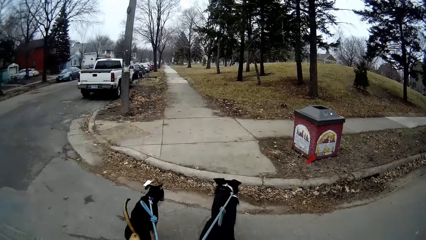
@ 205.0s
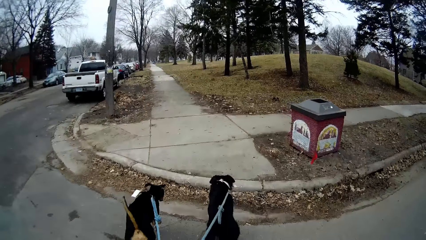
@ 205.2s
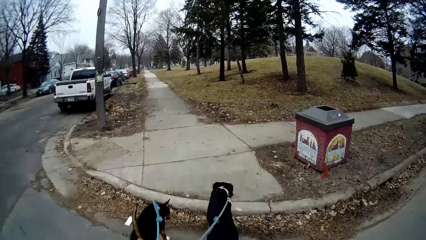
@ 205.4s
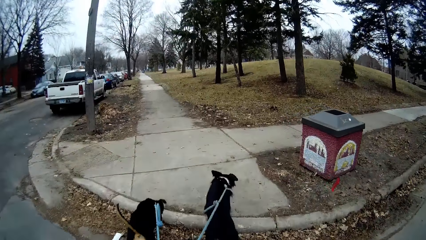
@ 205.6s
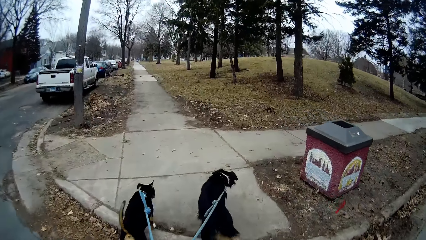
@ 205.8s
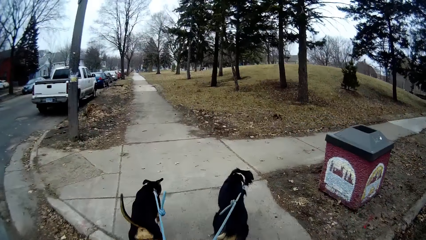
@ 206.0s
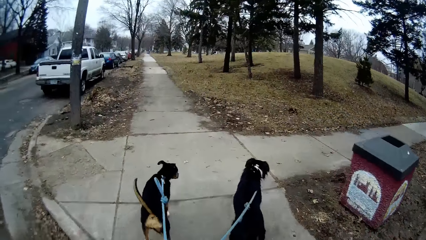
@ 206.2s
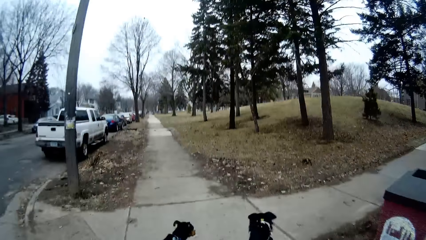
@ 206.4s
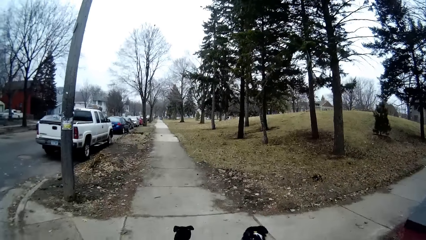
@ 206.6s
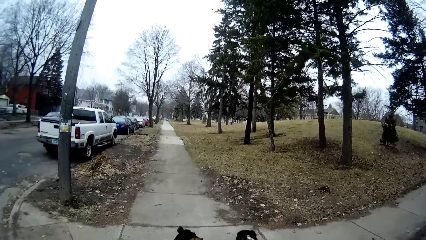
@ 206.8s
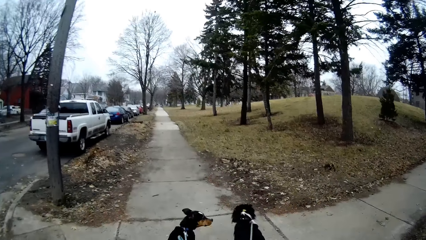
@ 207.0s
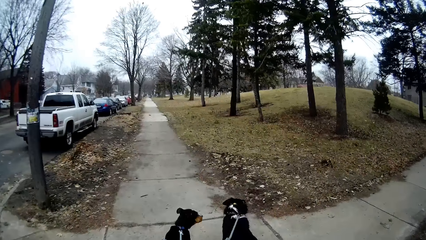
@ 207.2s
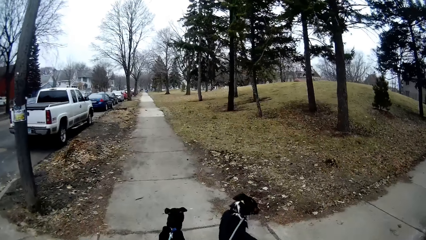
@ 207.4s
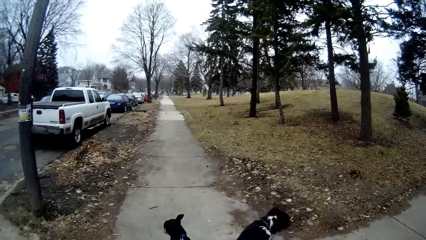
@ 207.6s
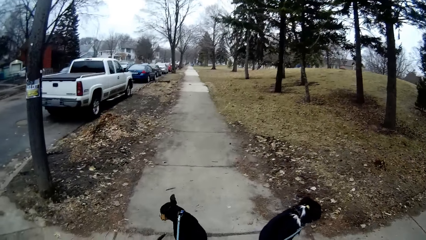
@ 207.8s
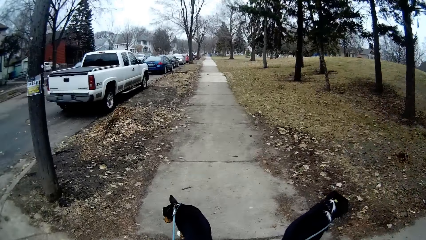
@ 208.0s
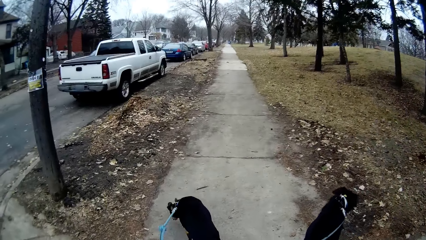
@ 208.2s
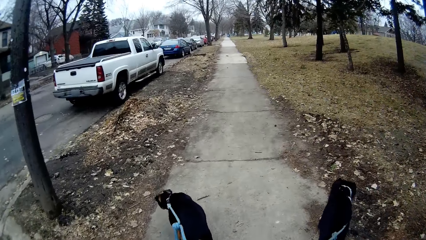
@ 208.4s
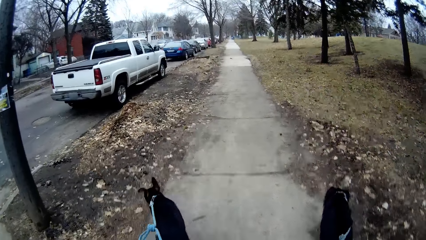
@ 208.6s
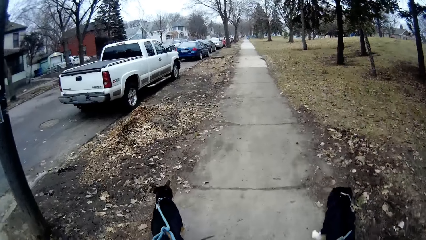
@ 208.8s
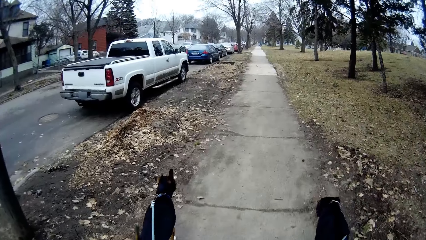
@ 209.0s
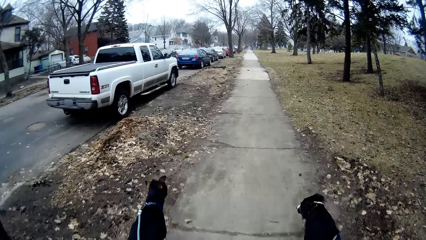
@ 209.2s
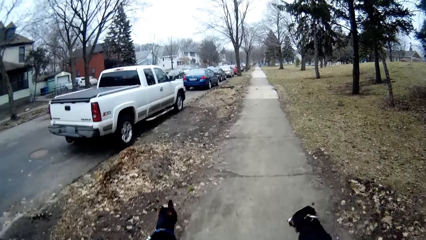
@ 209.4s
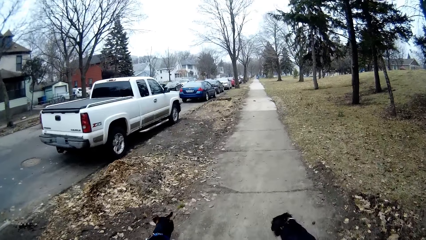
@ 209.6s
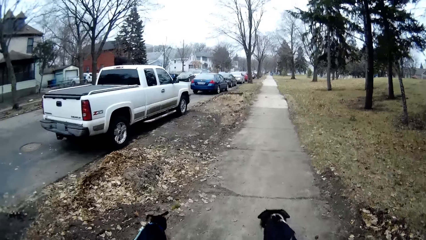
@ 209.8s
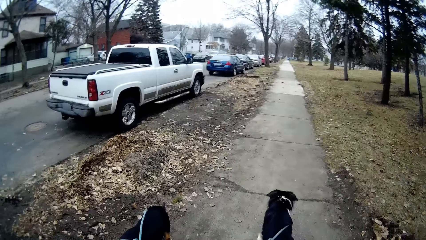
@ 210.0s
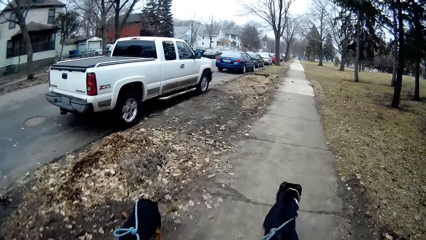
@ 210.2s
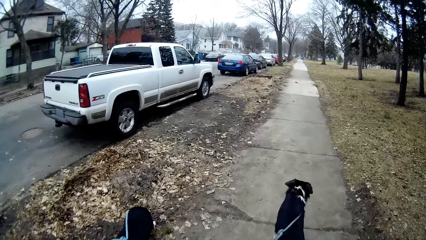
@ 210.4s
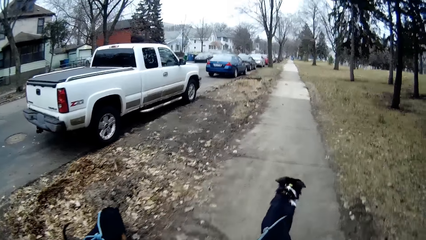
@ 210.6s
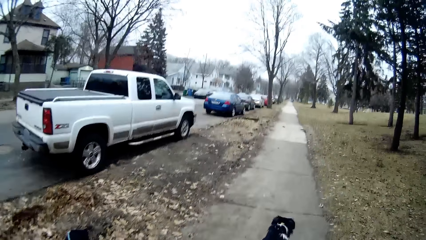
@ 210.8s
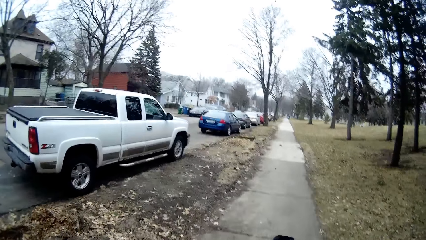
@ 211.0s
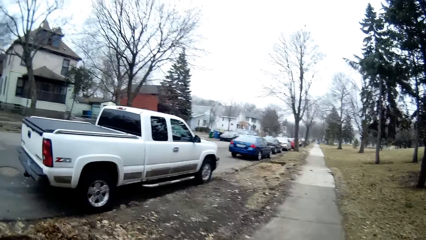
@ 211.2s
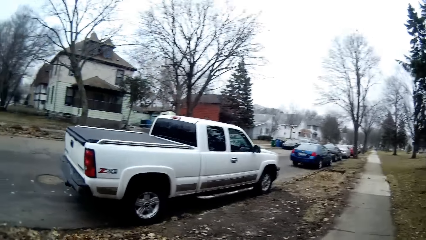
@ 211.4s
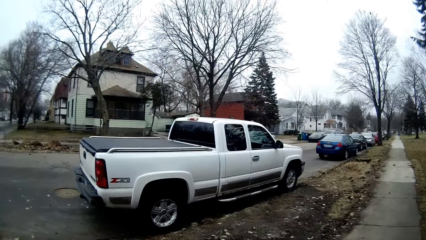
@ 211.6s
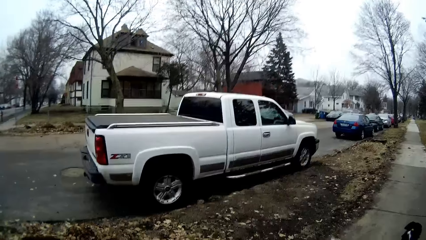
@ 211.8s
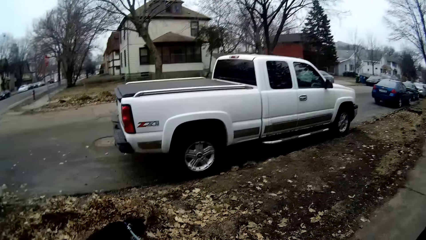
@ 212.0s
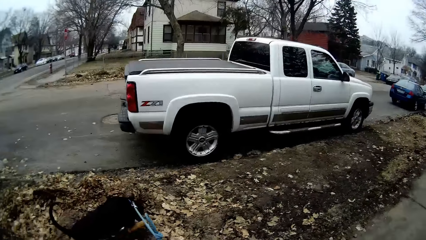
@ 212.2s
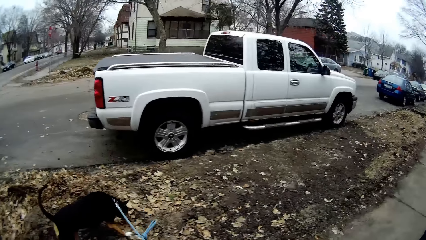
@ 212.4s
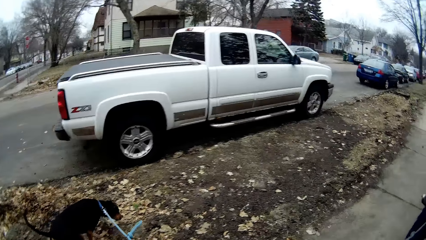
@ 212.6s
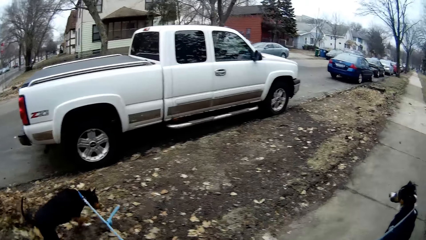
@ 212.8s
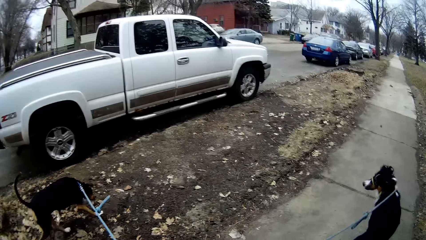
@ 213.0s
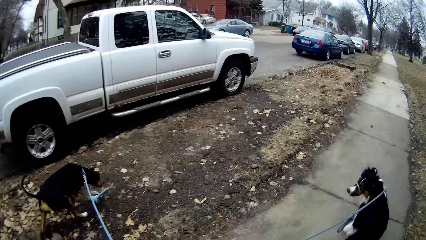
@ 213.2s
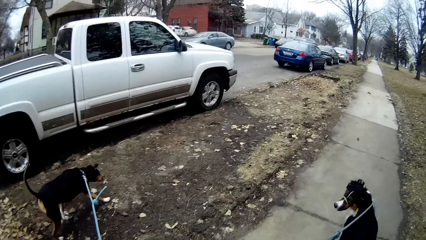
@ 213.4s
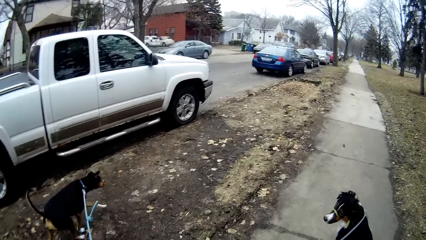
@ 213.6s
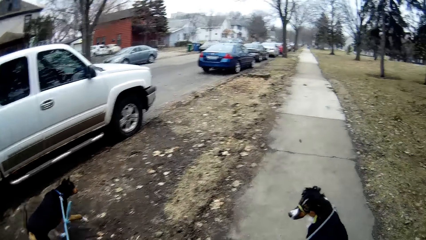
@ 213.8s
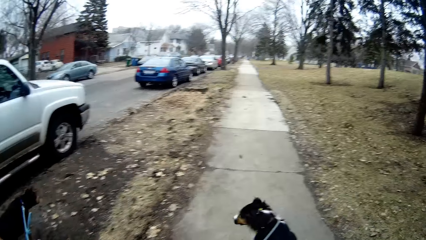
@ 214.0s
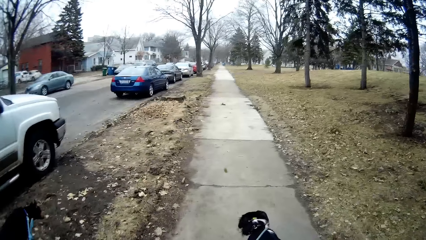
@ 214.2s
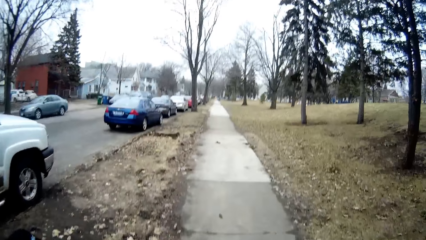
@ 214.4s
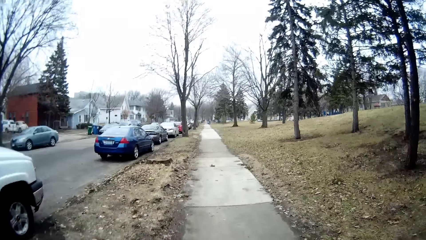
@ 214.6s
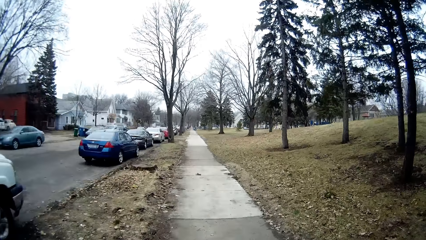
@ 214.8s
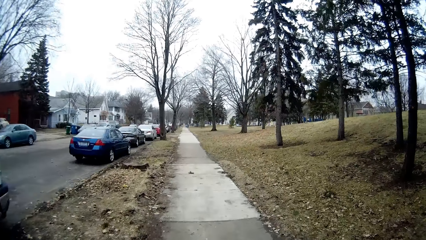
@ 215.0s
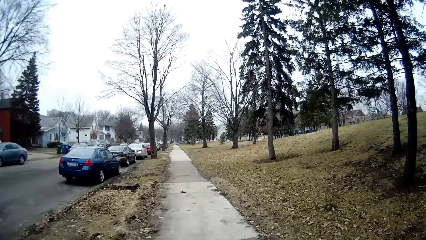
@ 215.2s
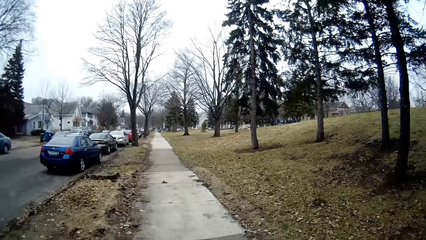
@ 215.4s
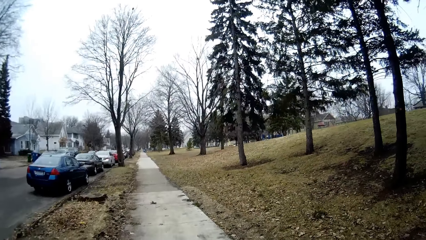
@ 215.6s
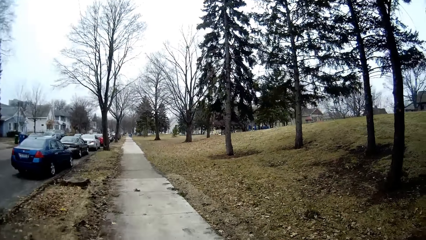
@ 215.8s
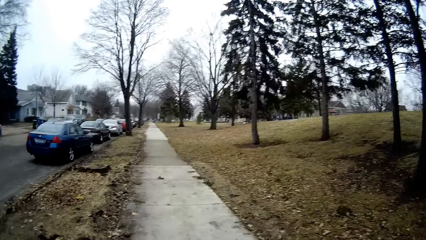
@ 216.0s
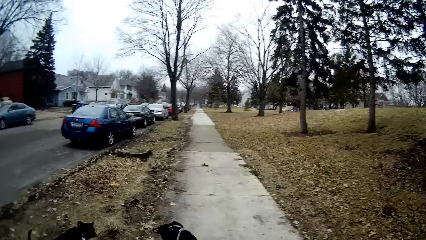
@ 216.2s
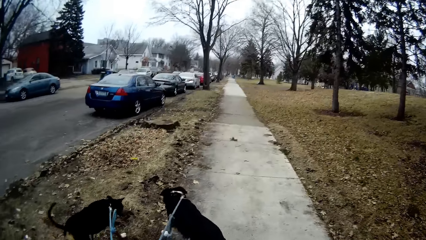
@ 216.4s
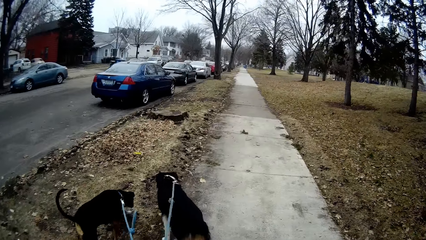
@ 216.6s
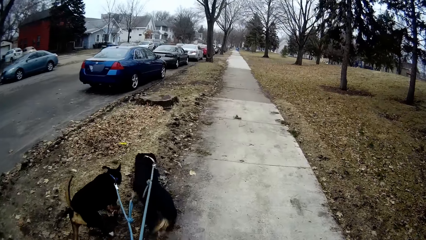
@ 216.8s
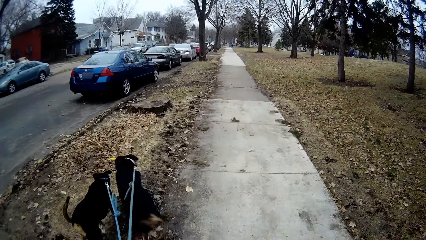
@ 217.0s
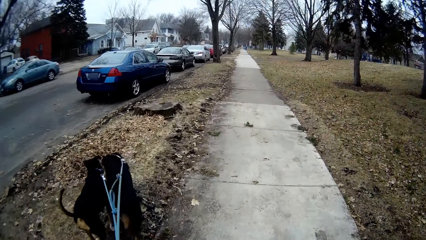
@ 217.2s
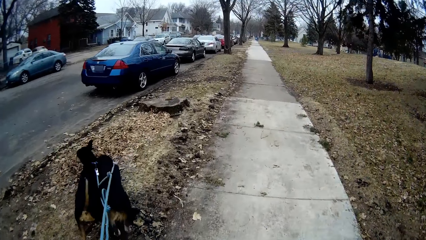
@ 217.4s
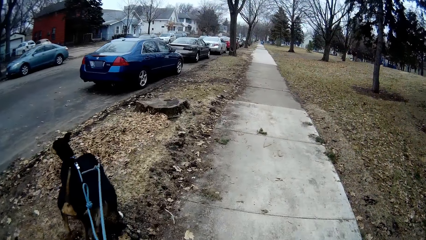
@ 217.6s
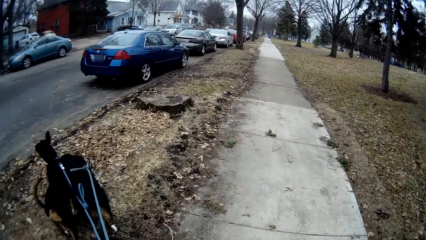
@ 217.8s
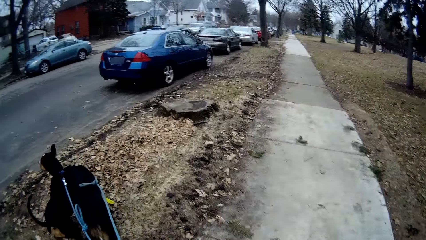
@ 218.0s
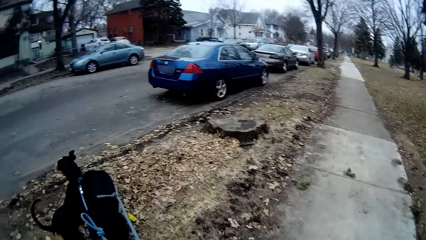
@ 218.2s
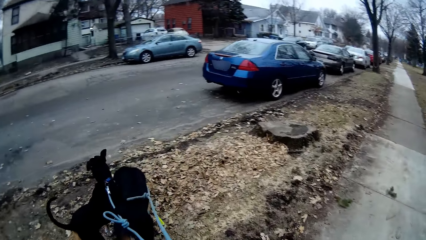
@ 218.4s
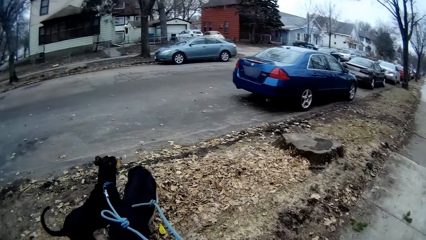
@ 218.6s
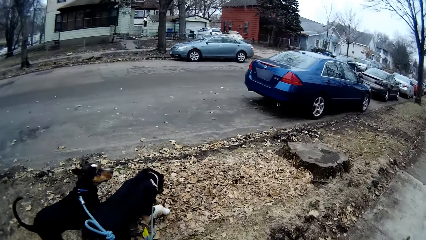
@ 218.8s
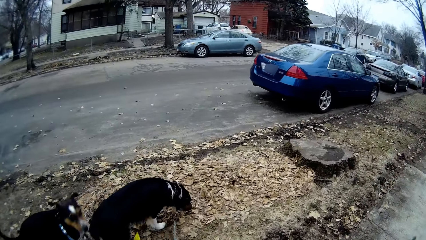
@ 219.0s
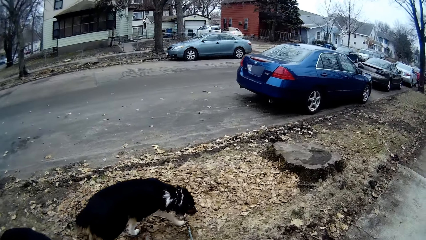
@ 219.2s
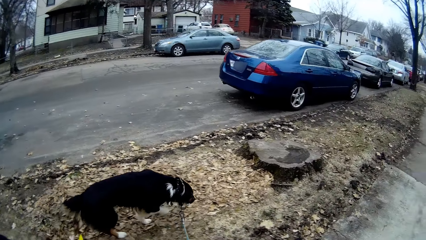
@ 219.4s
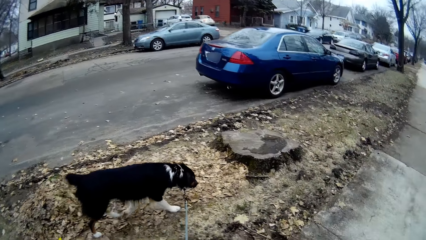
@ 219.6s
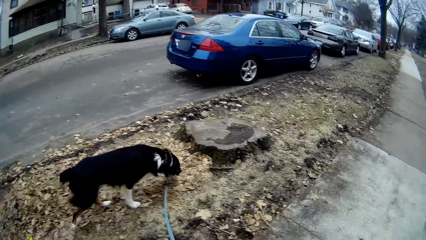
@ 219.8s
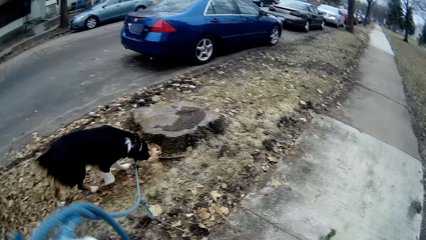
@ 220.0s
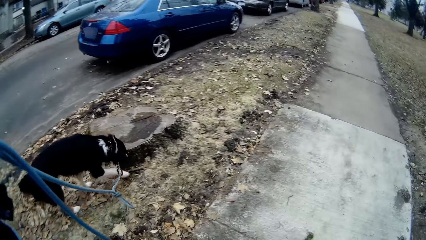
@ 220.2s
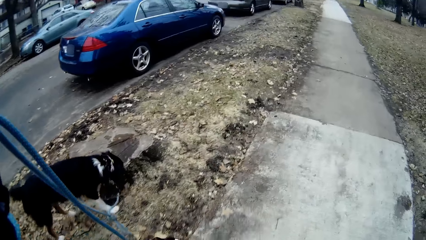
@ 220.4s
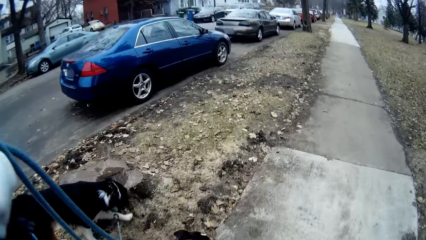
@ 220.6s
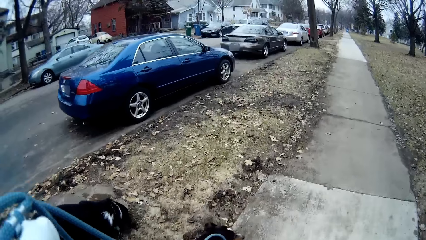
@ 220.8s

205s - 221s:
The camera wearer walks on the sidewalk with the dogs. They walk on the sidewalk with the dogs again. They pull the leash.
